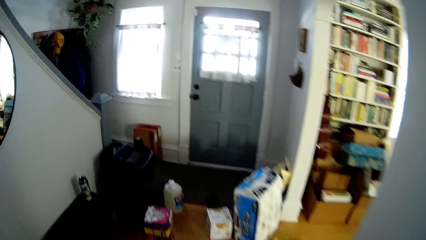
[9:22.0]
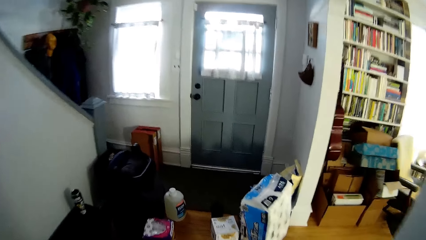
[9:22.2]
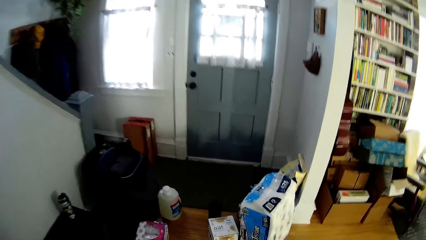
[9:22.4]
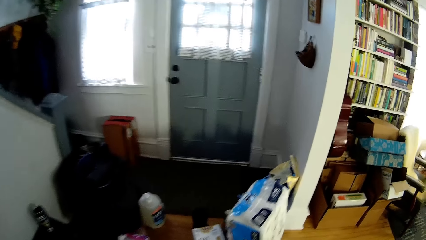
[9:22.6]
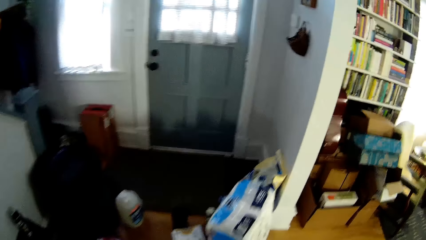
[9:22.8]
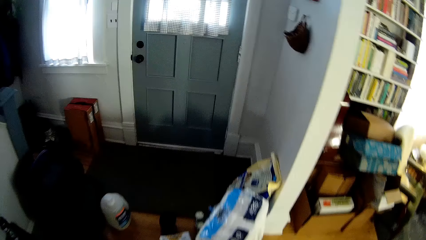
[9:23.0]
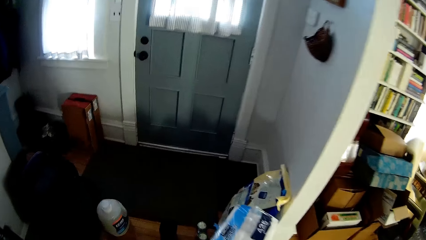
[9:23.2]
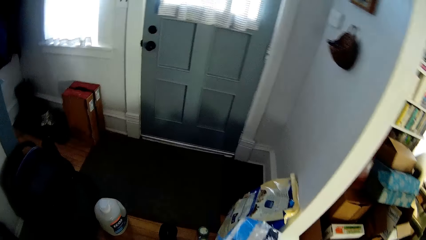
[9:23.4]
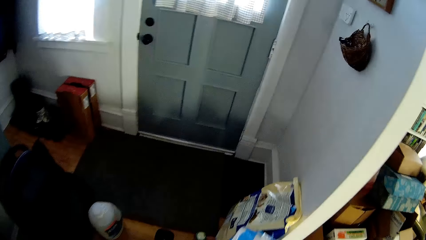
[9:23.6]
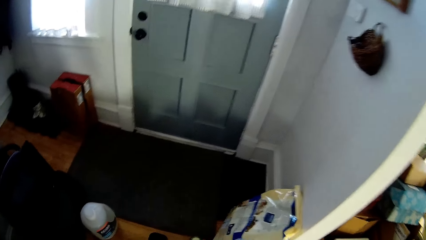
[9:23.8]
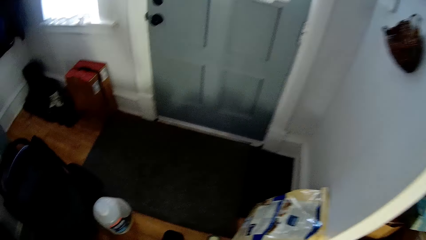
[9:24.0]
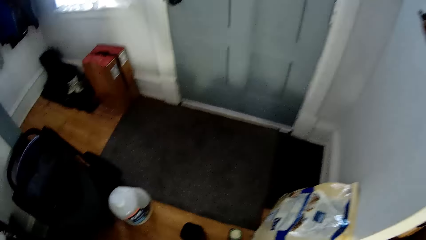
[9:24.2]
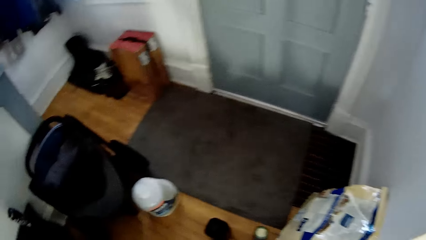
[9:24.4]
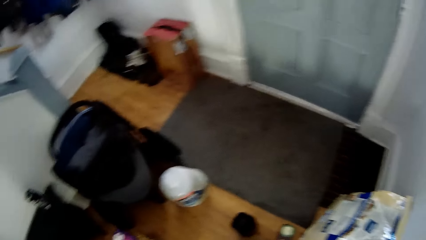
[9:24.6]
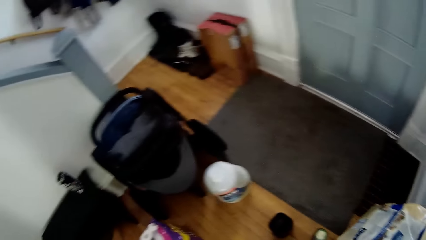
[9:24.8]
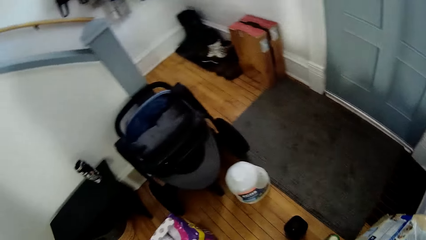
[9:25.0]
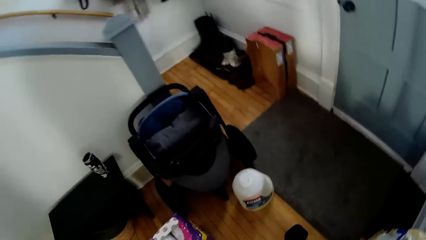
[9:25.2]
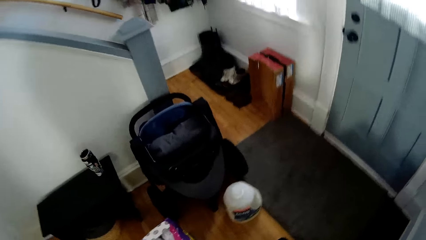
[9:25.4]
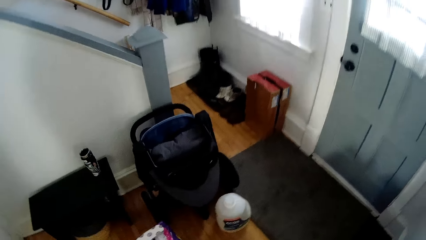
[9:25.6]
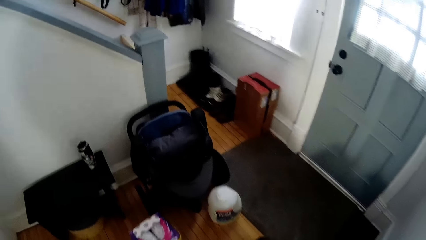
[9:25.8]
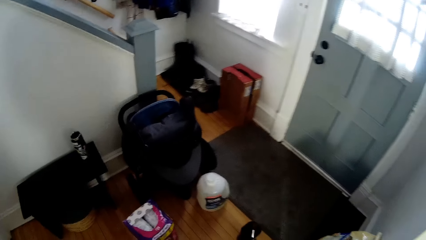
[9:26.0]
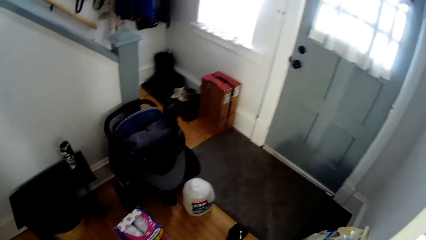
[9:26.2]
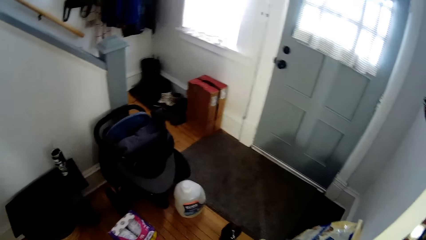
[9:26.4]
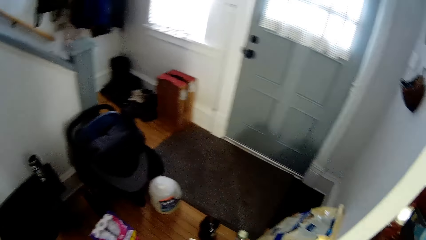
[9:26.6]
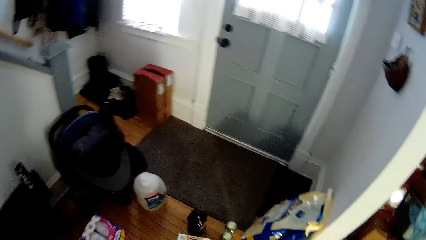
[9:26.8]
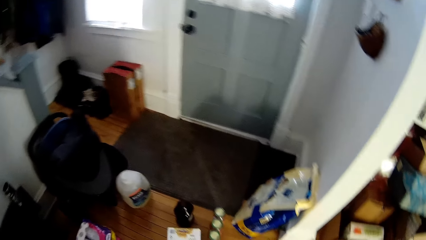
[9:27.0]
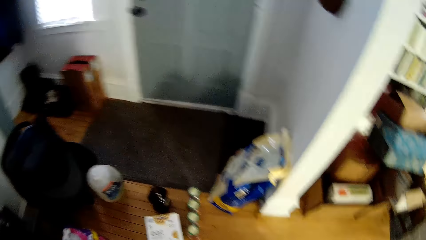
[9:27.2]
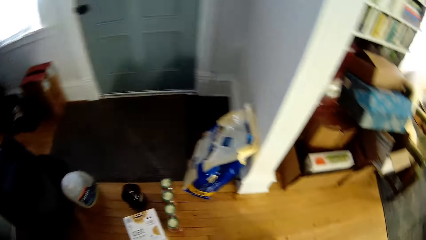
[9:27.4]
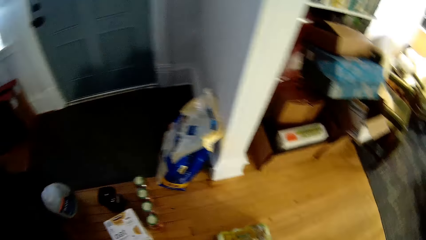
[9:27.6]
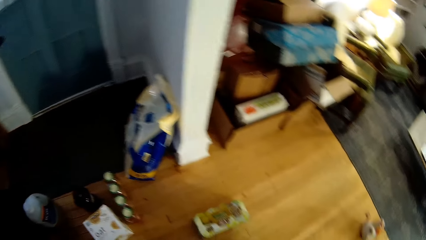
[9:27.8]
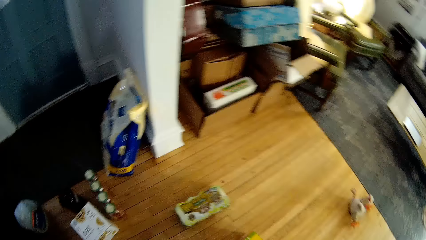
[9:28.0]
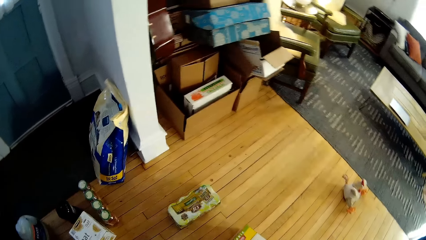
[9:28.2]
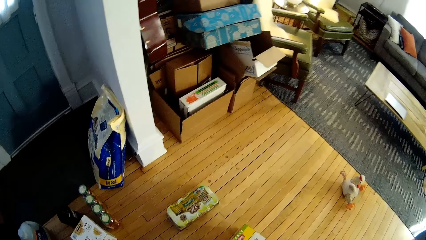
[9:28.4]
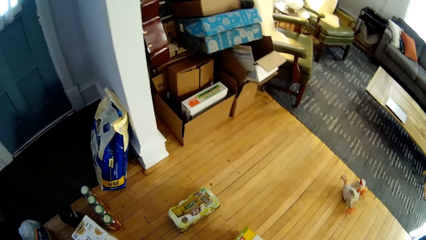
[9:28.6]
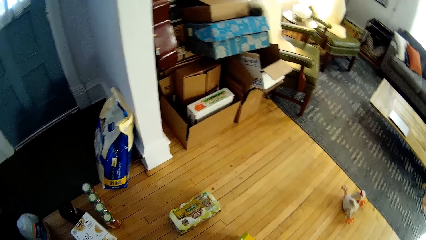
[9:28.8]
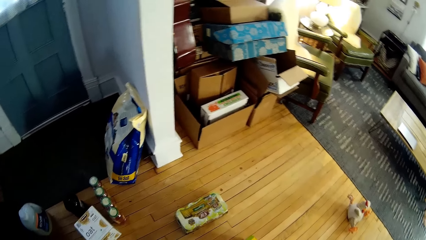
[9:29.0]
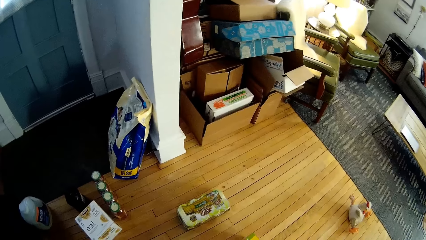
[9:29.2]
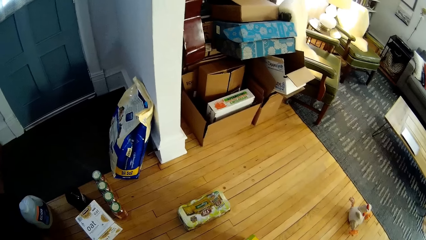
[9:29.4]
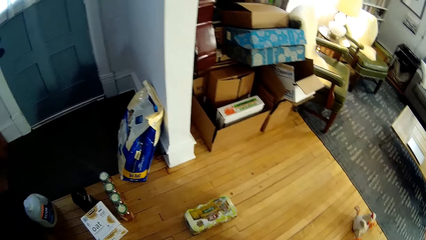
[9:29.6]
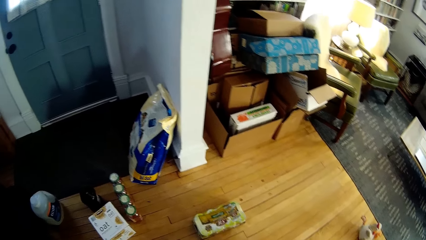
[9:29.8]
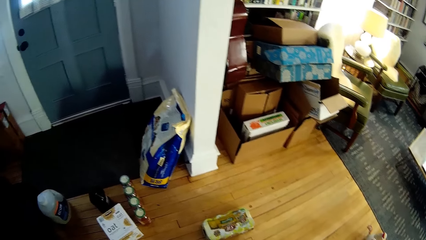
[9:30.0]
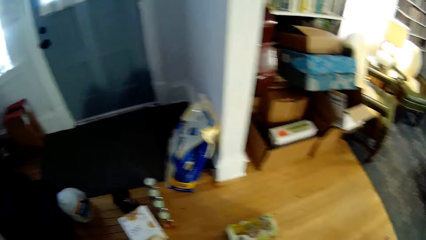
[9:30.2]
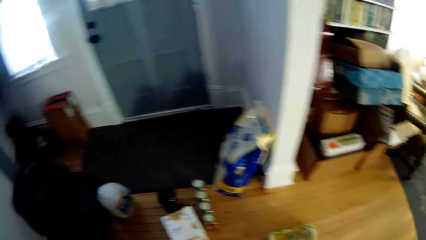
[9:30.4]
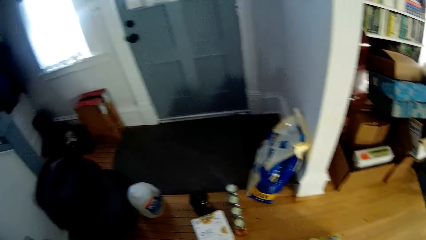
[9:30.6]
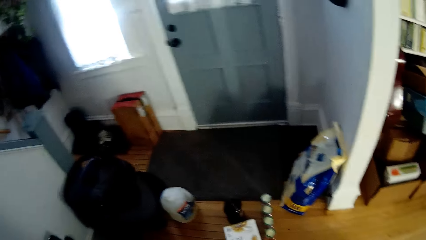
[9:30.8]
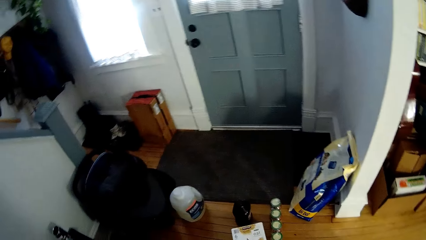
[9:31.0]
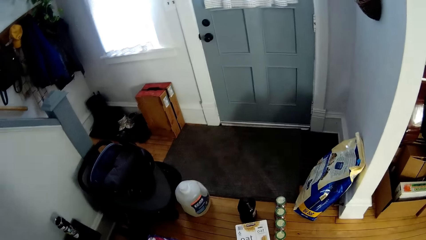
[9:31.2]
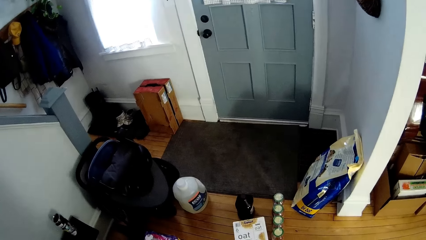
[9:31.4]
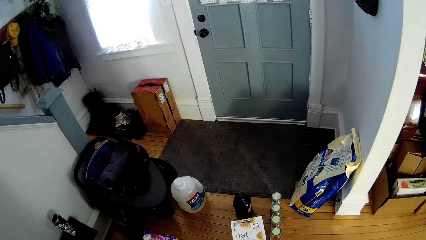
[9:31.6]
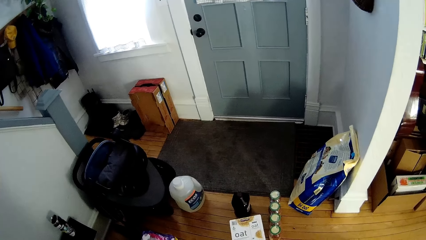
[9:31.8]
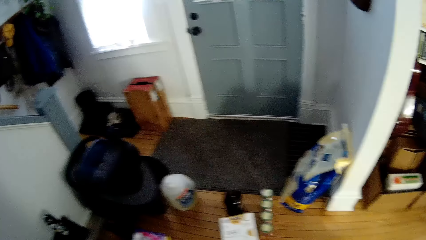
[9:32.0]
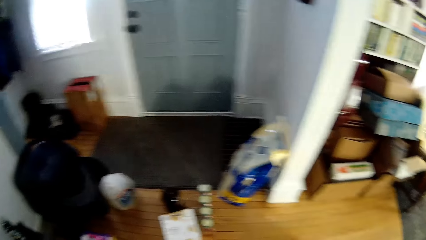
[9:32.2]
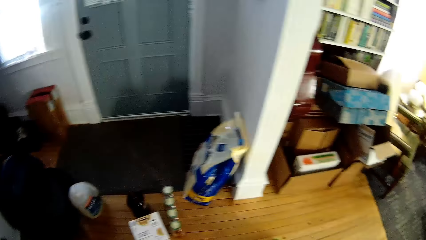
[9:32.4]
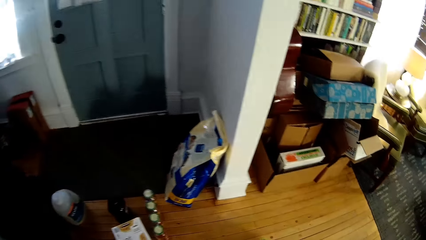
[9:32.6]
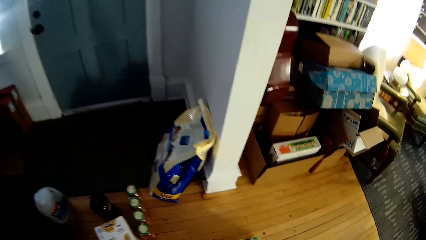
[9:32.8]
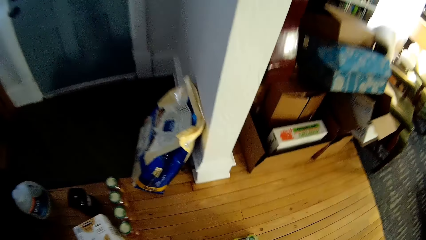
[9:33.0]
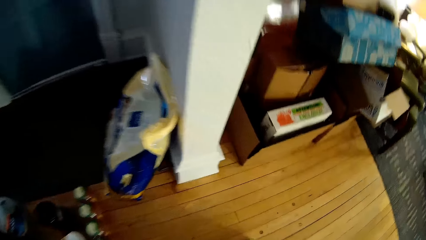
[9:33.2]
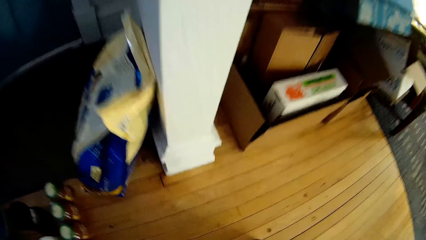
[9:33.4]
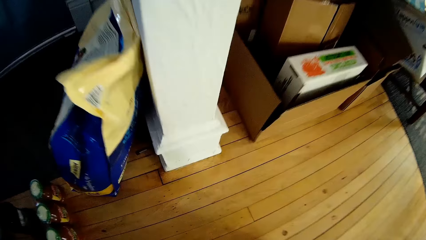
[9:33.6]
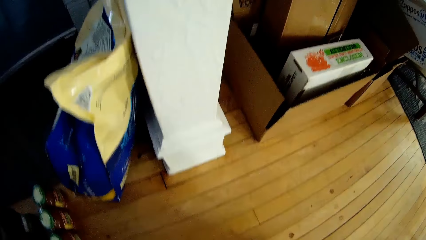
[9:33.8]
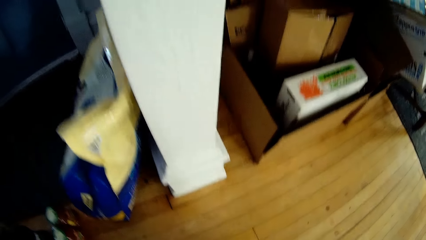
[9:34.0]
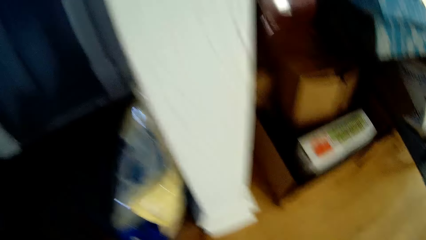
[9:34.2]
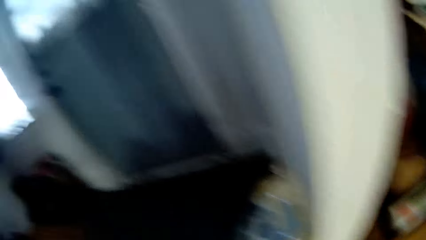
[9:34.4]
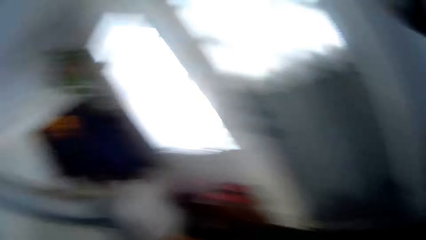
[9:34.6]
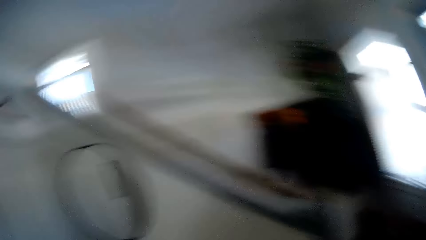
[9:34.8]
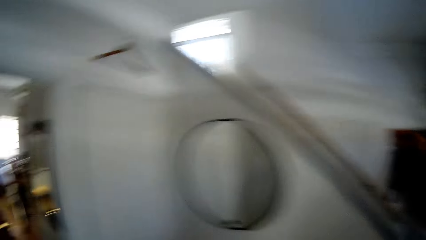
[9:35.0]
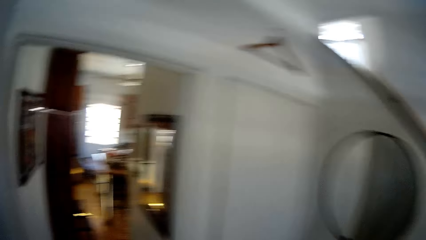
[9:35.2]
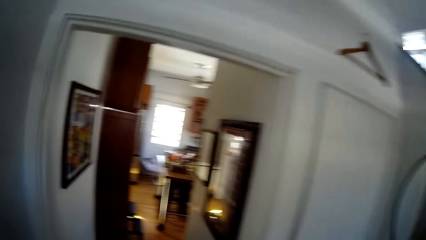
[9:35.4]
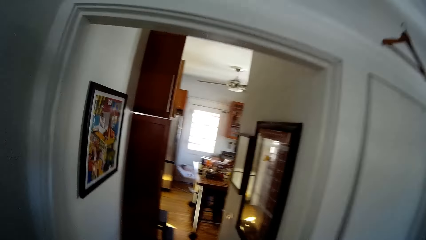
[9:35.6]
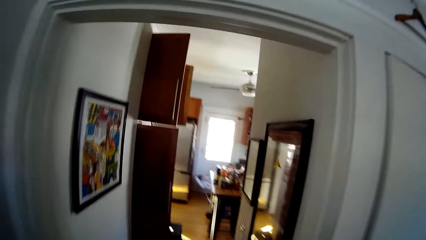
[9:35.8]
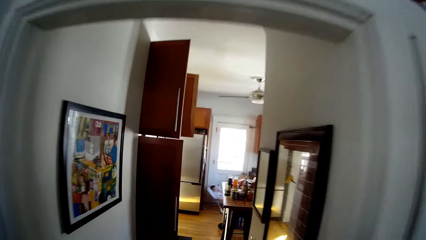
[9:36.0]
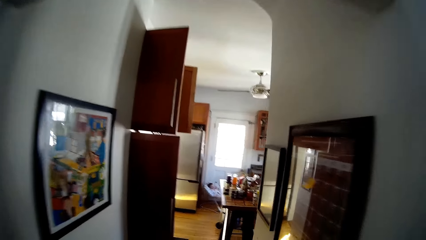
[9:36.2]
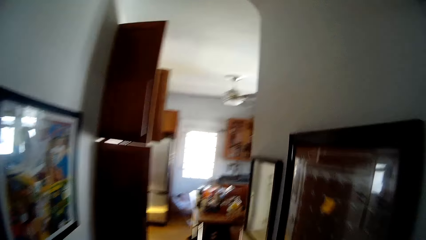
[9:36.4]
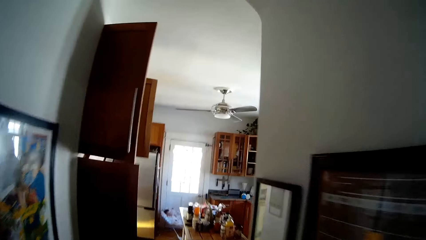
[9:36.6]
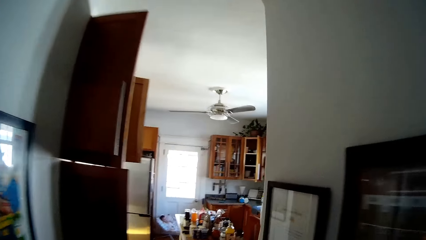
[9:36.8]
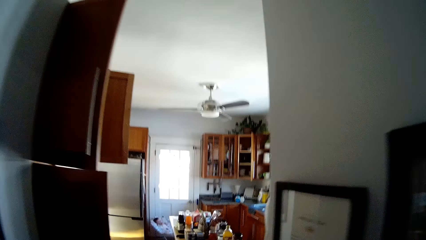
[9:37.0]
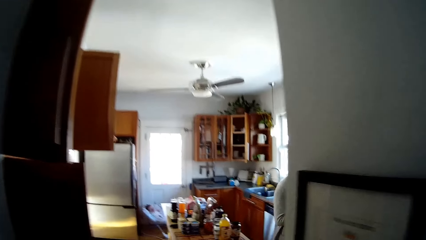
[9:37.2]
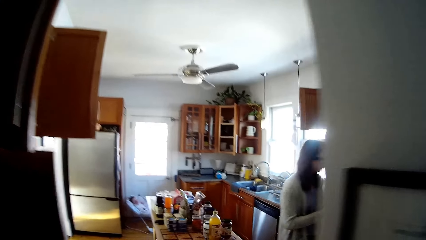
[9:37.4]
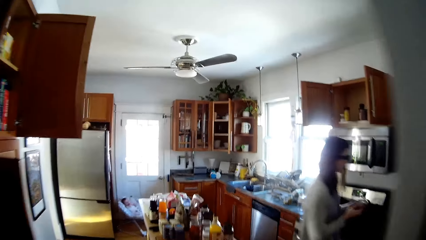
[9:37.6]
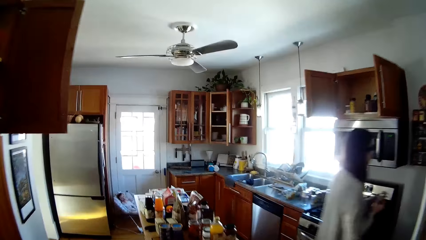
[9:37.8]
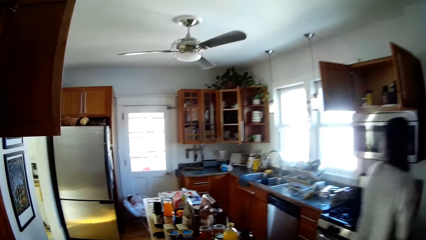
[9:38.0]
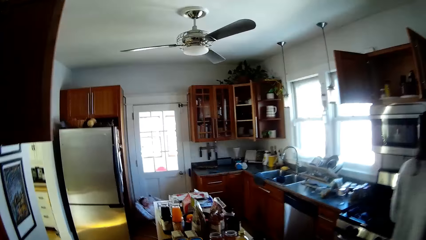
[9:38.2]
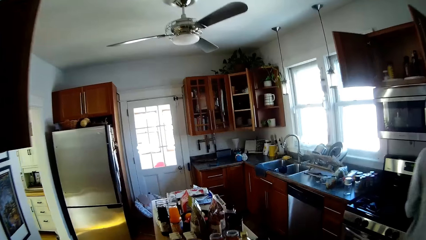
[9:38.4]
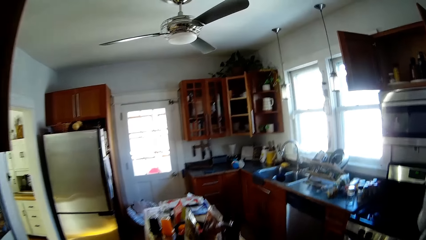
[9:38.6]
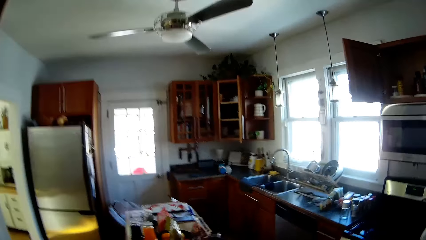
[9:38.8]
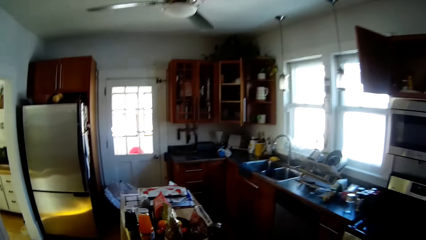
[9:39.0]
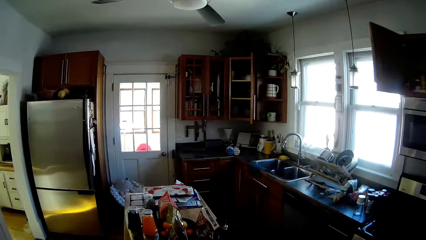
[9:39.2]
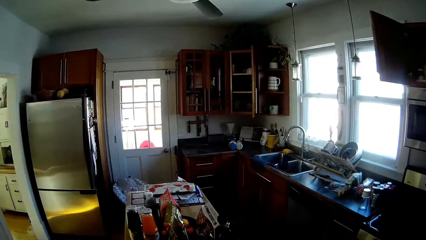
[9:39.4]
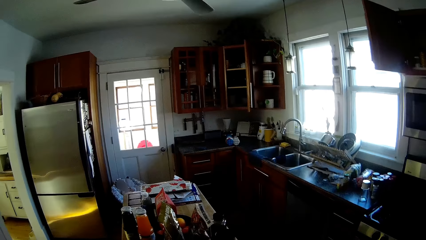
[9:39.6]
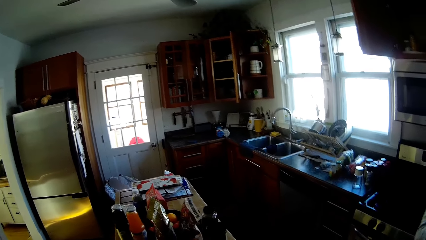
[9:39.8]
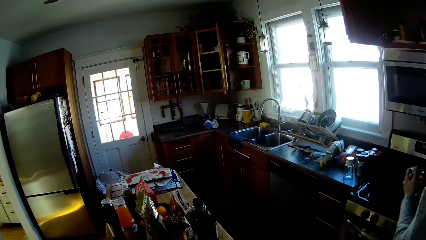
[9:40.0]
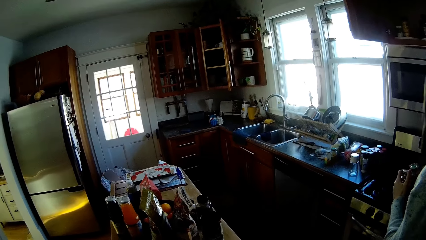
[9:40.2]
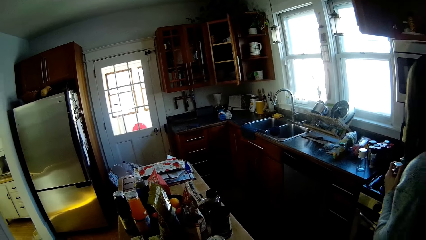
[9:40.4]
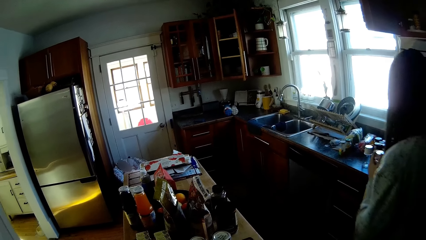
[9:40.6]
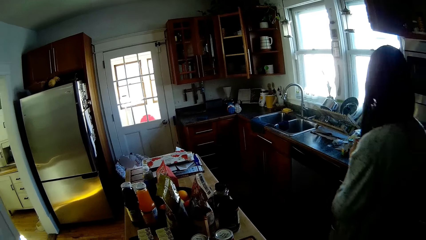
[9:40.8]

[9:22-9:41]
The camera wearer walks toward a door. They walk into the kitchen.
